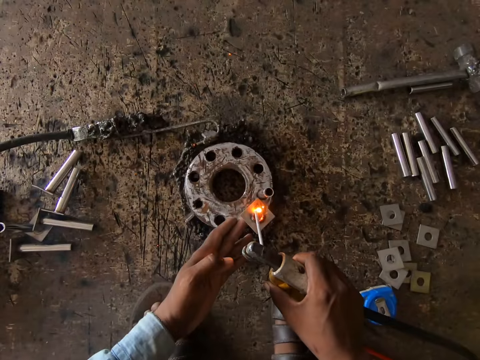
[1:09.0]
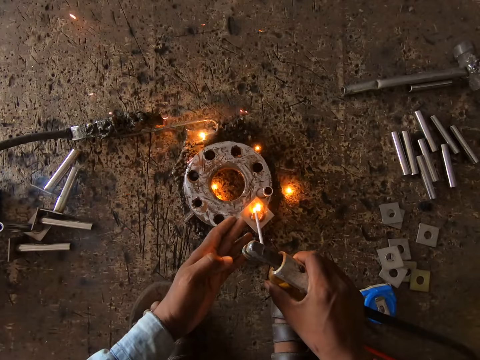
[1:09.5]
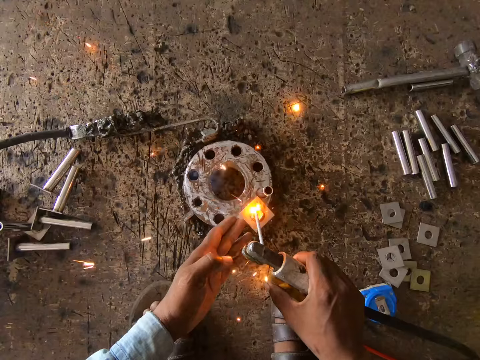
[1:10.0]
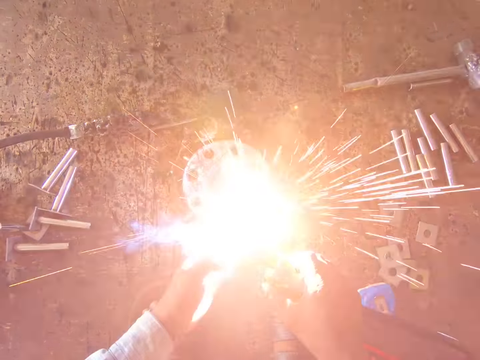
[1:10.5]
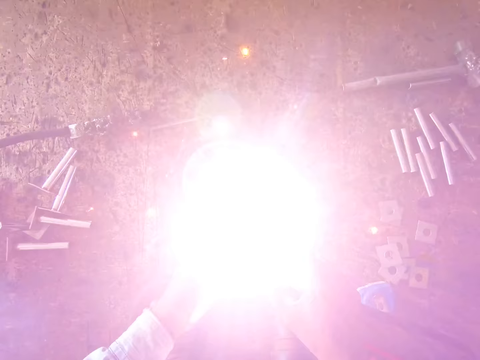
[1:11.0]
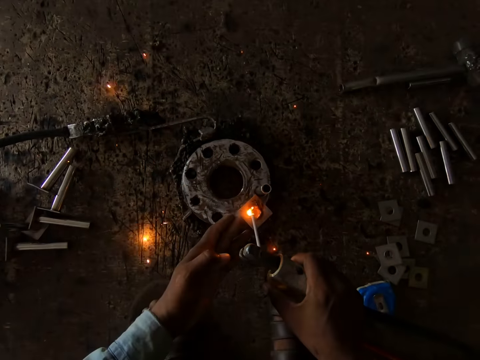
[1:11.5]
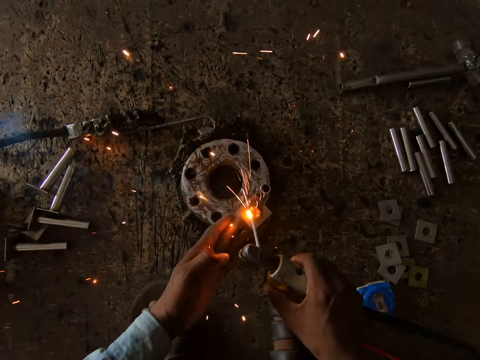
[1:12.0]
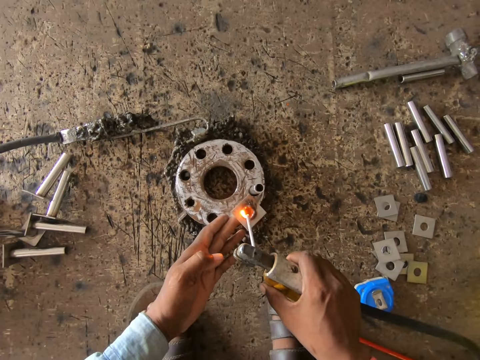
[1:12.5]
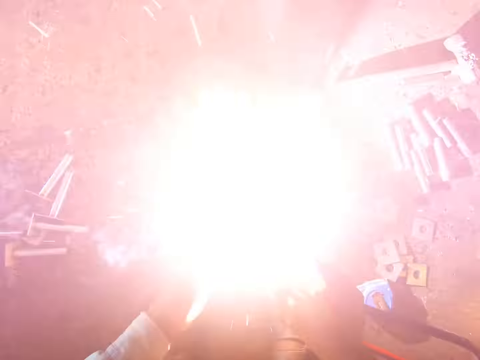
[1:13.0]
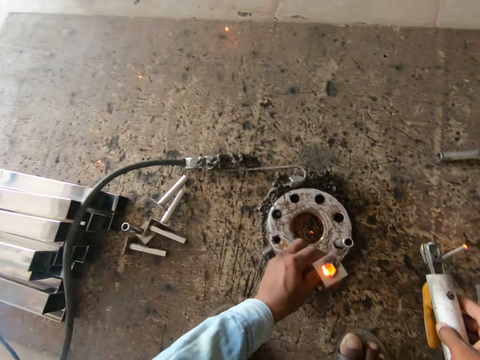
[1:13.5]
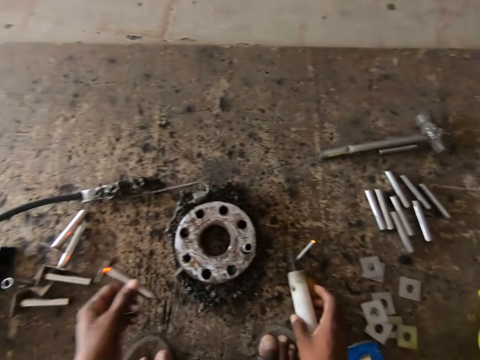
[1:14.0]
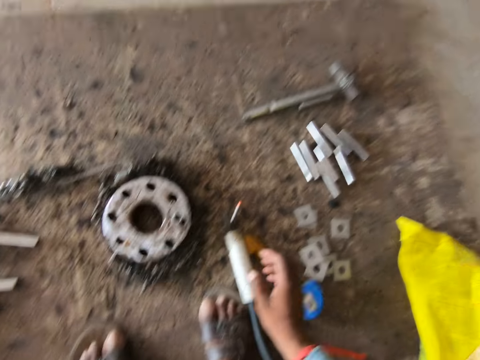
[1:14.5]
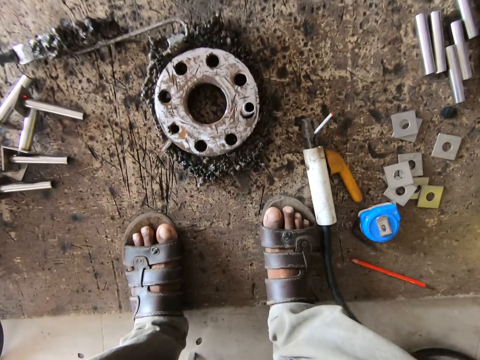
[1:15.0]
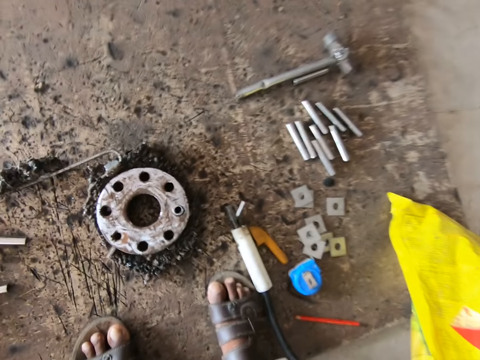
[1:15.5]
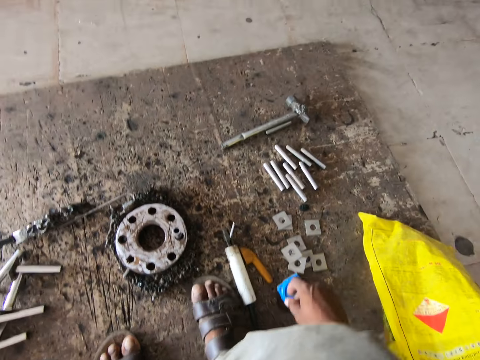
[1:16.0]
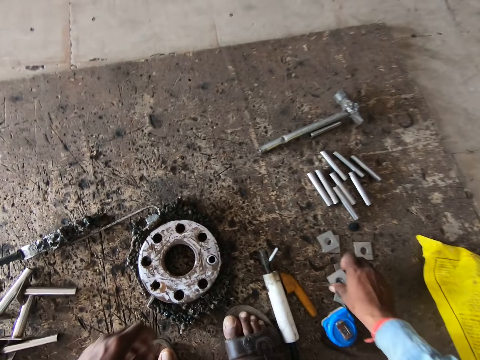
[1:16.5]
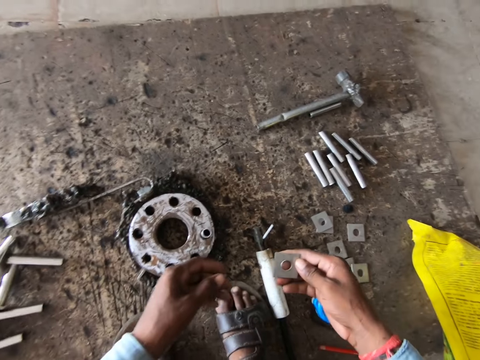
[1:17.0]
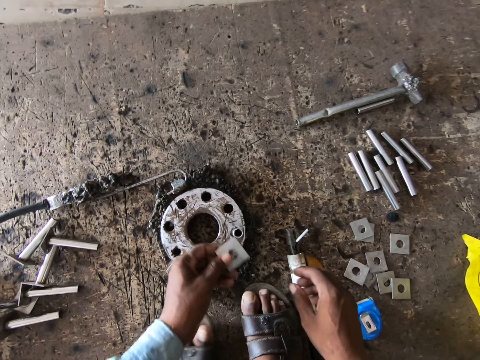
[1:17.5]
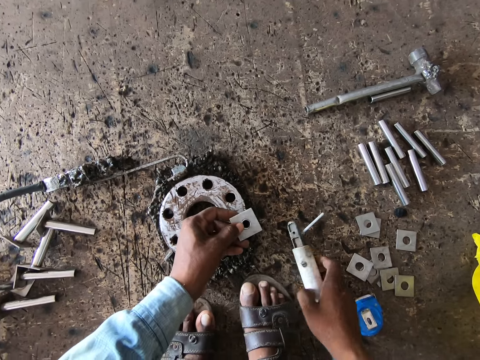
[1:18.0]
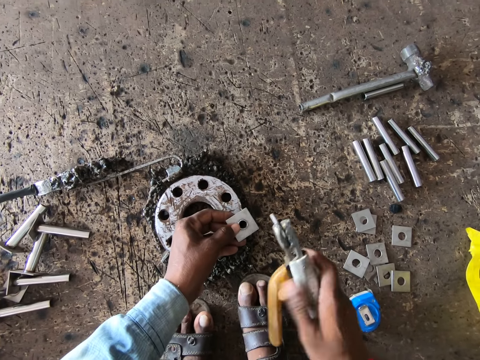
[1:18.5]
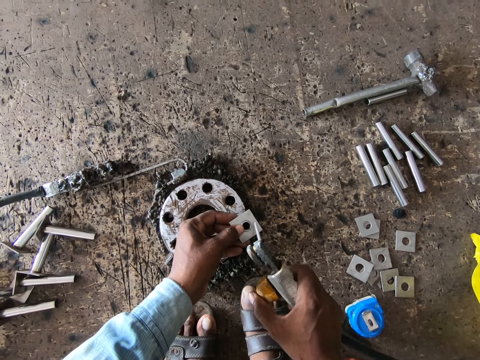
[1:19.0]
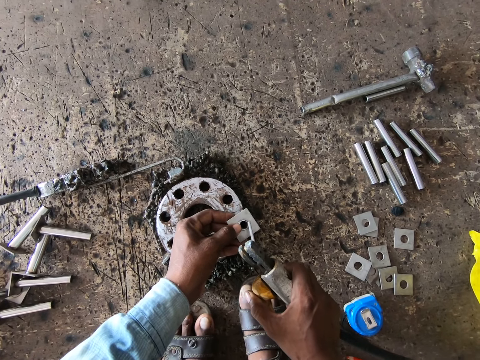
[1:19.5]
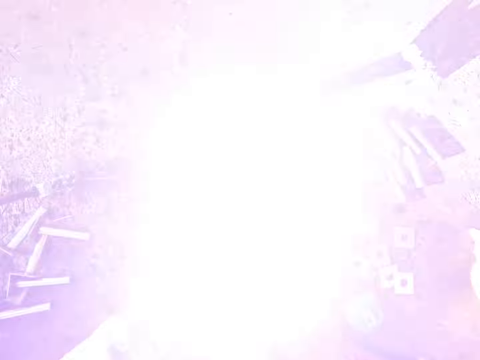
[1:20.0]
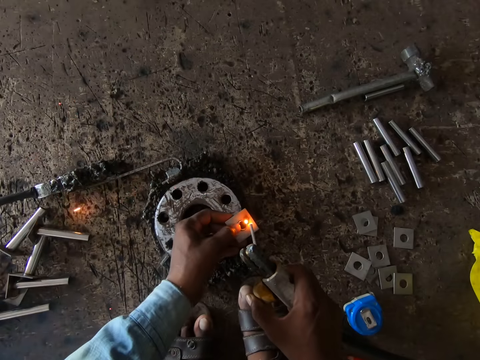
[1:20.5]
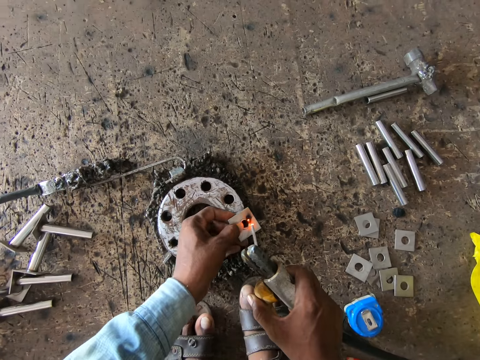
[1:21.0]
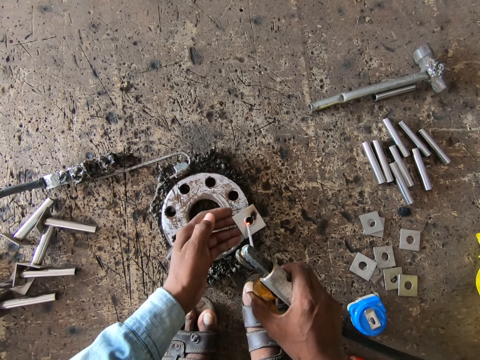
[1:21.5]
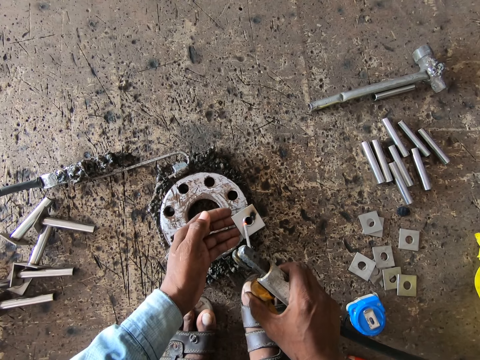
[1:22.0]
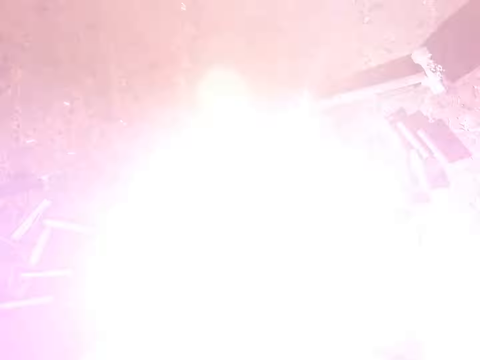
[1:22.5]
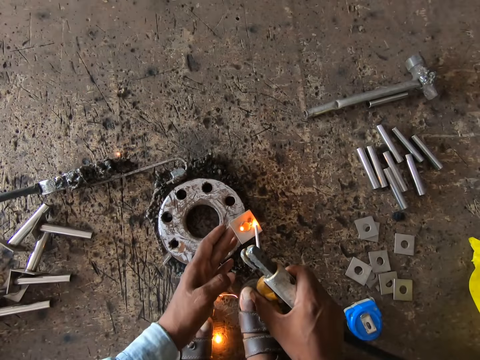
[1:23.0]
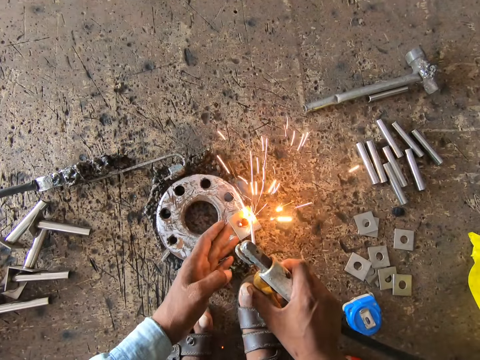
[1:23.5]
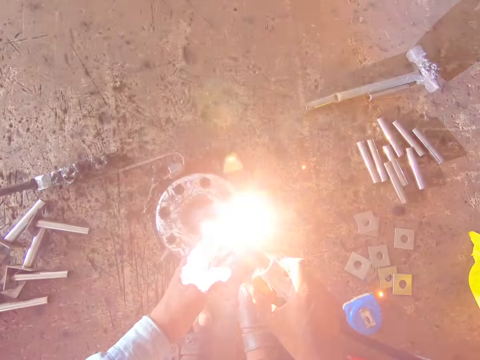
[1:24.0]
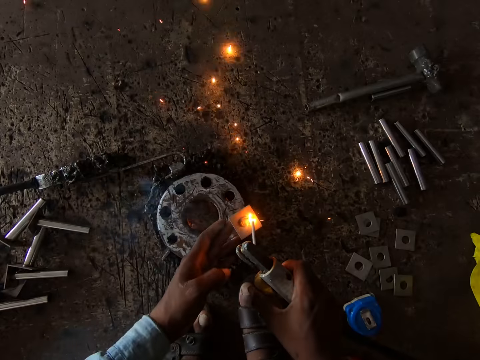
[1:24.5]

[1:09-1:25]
The camera wearer removes the metal pipe from the metal ring with his left hand. He drops the metal pipe on the board with his left hand. He drops the electrode holder on the board with his right hand. He picks up a metal plate from the board with his right hand. He passes the metal plate from his right hand to his left hand. He picks up the electrode holder from the board with his right hand. He places the metal plate on a metal pipe in the metal ring with his left hand. He holds the metal plate to the metal pipe with the left hand. He touches the metal plate with the electrode holder in his right hand. He welds the metal plate to the metal pipe with the electrode holder in his right hand.

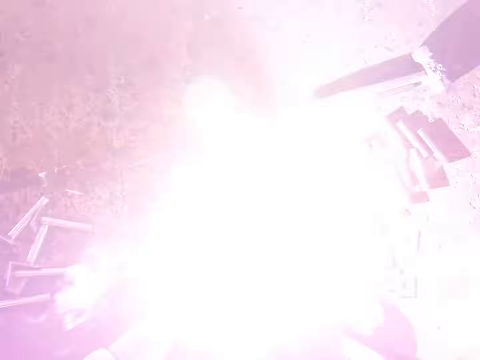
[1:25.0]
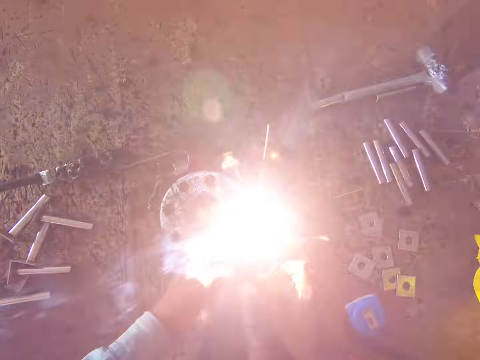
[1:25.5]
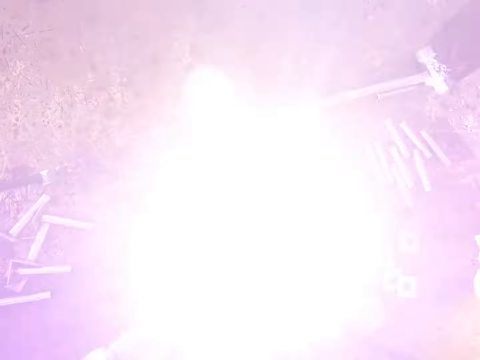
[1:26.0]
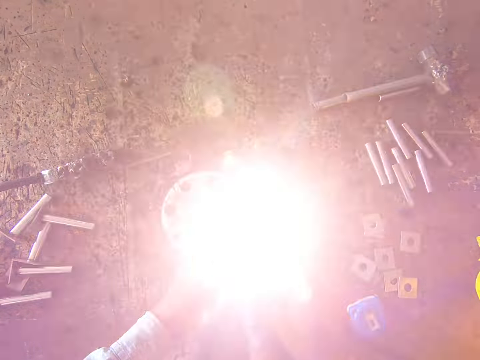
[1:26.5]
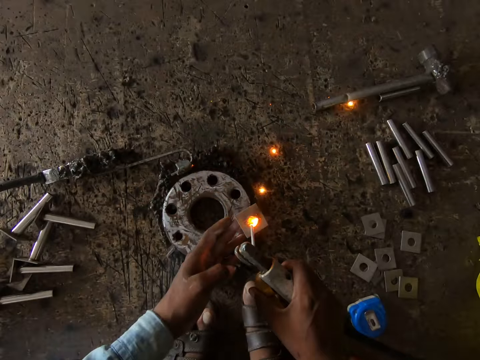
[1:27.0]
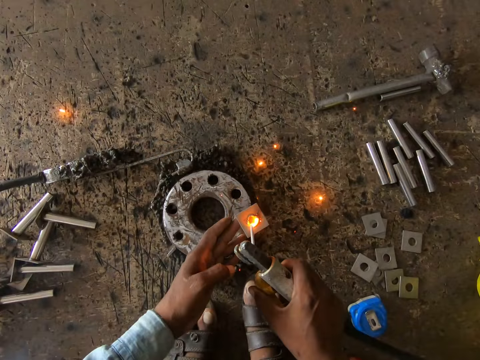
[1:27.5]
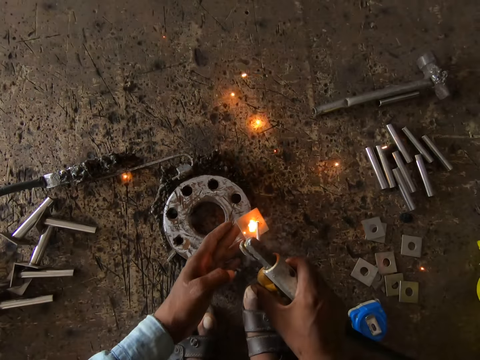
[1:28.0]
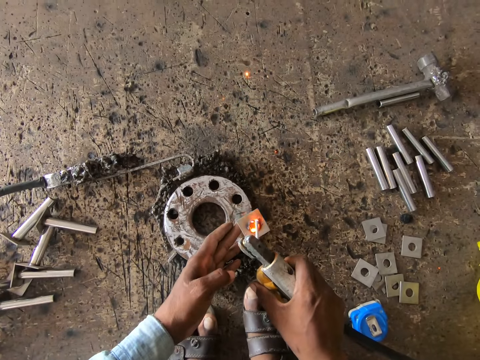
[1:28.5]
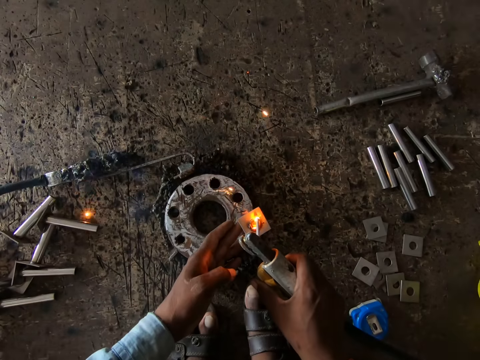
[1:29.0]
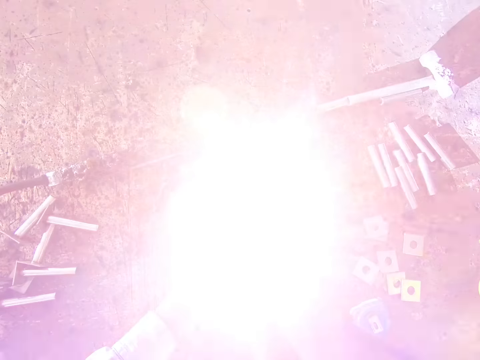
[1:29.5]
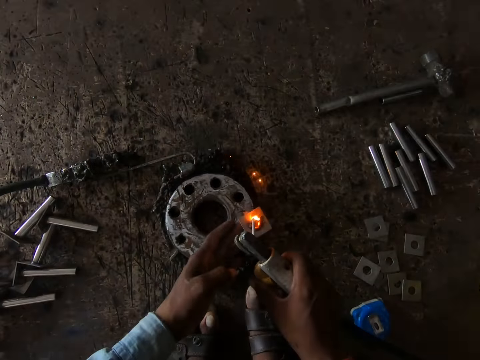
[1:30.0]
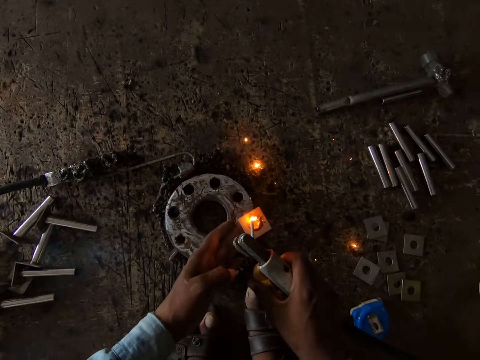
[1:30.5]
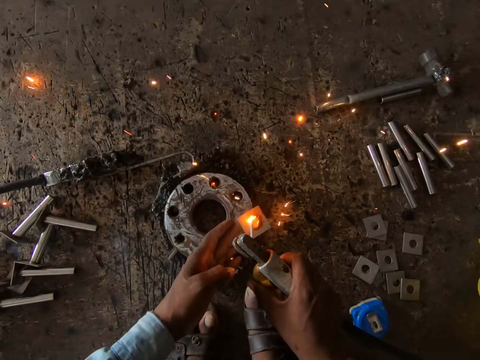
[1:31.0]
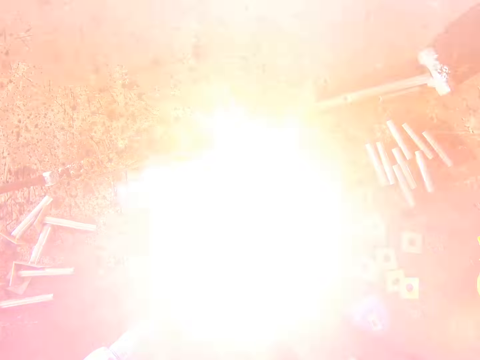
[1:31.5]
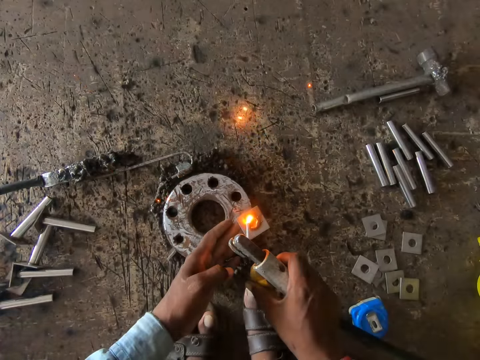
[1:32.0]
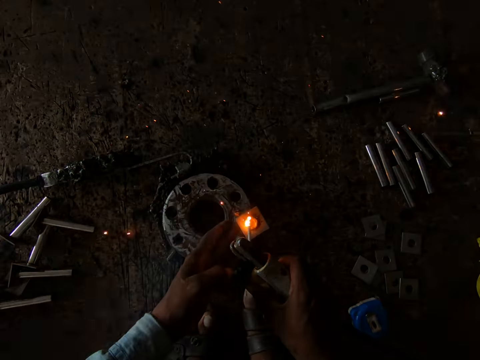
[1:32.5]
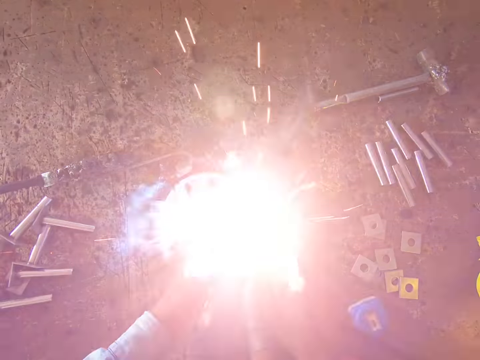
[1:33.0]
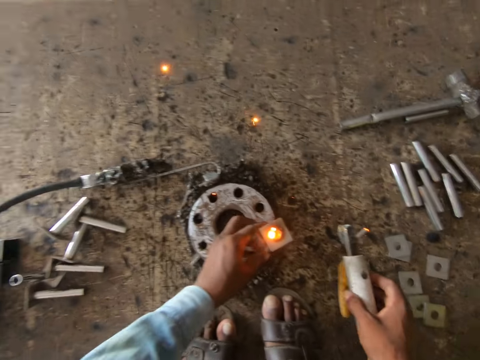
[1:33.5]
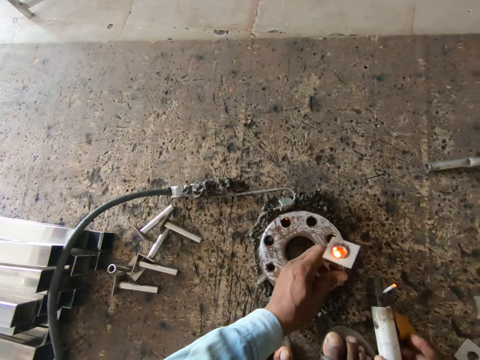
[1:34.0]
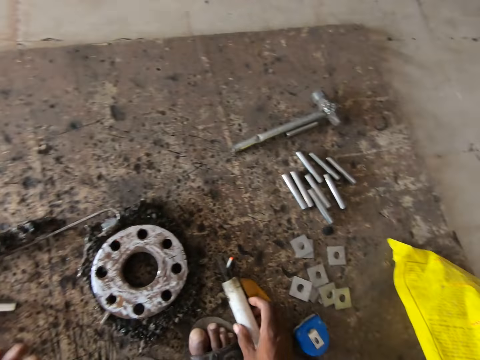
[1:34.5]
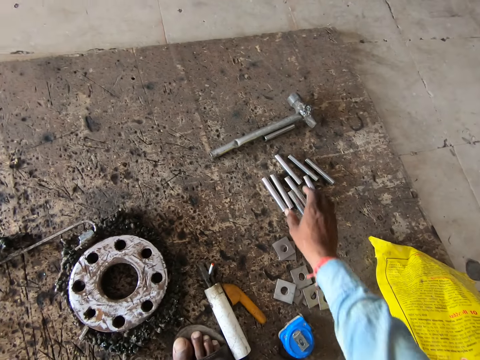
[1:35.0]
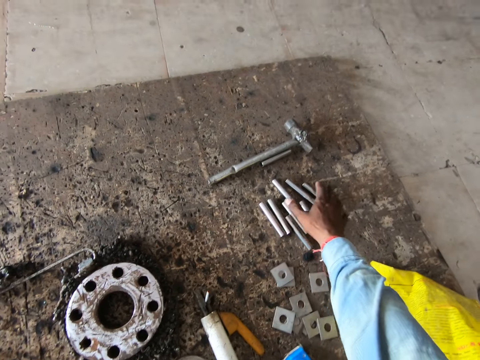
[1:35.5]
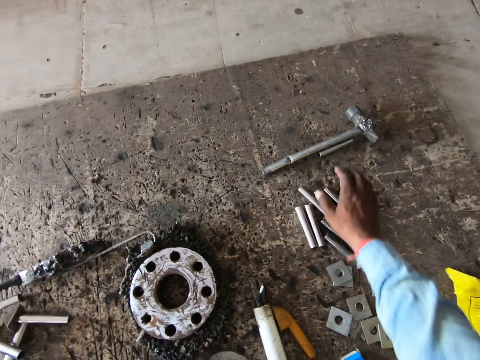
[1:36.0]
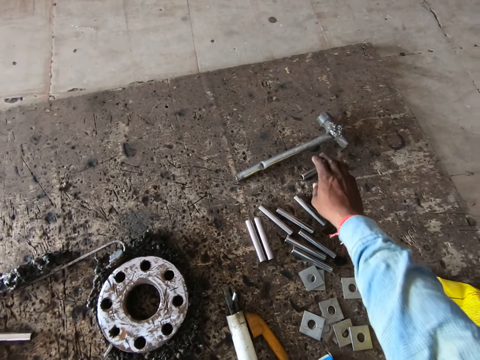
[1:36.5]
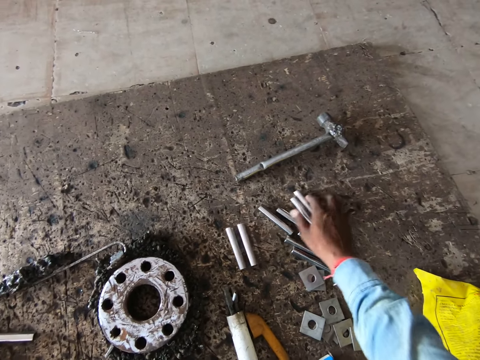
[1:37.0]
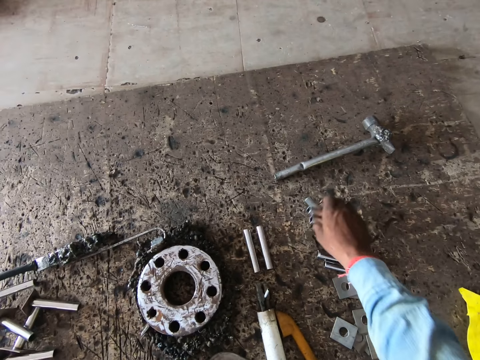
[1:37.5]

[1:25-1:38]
The camera wearer removes the metal pipe from the metal ring with his left hand. He drops the electrode holder on the board with his right hand. He moves some metal pipes on the board with his right hand. He picks up the metal pipes from the board with his right hand.
